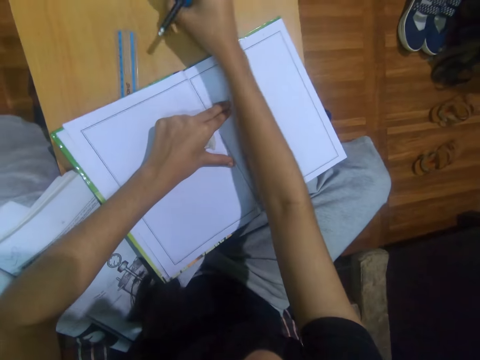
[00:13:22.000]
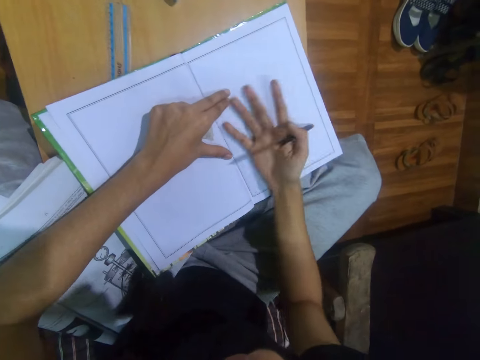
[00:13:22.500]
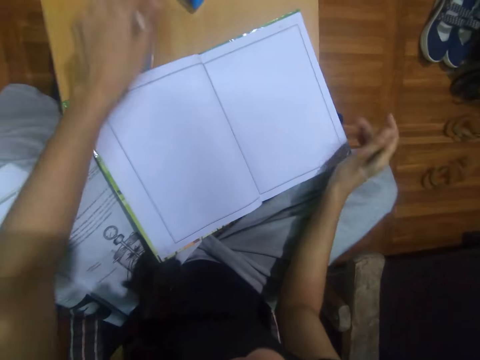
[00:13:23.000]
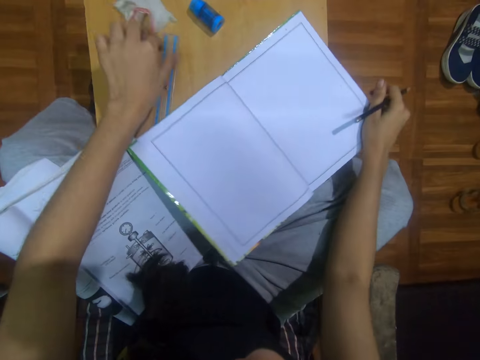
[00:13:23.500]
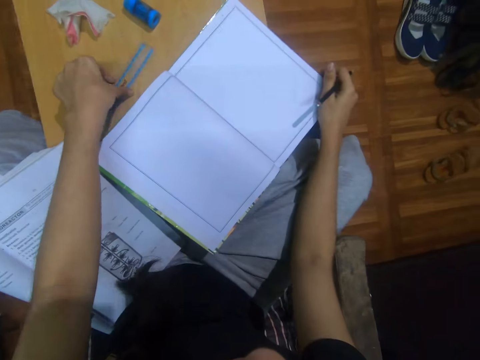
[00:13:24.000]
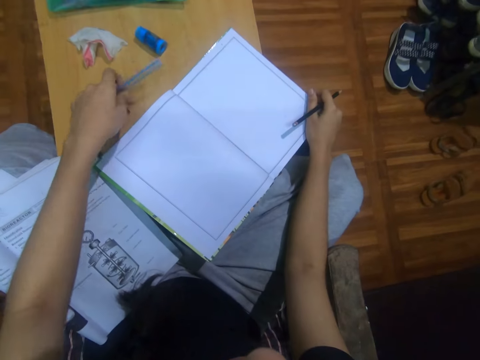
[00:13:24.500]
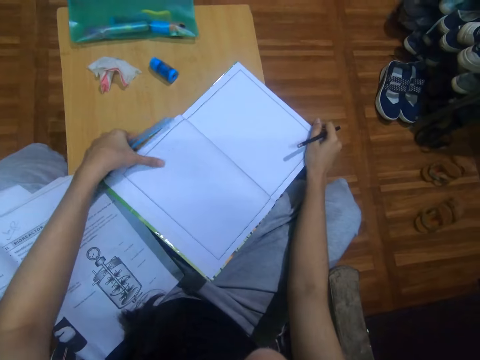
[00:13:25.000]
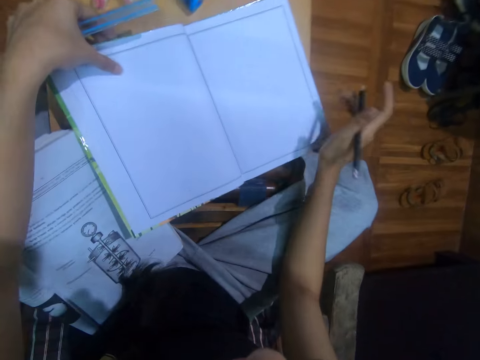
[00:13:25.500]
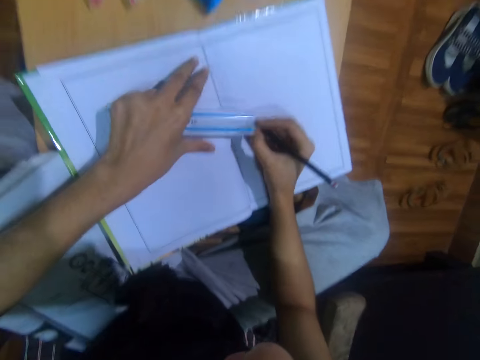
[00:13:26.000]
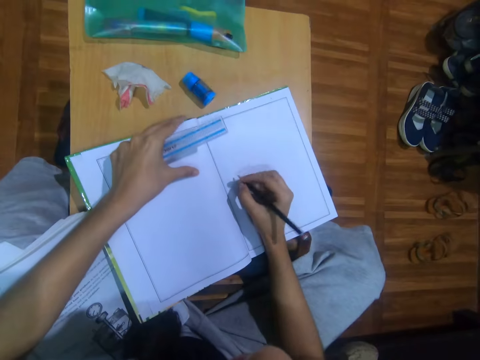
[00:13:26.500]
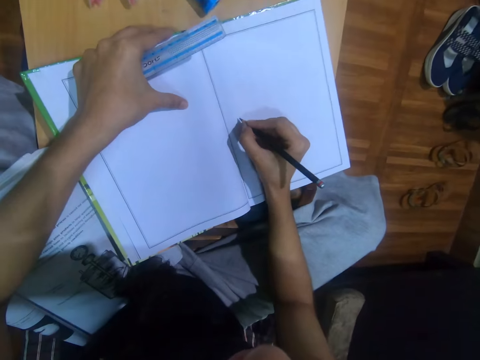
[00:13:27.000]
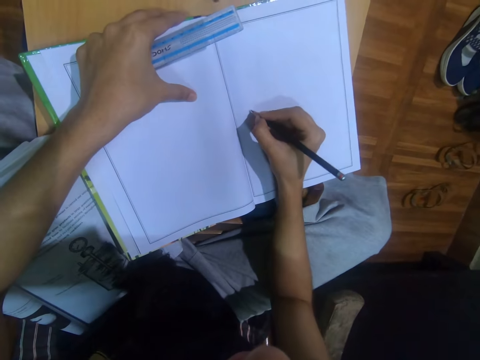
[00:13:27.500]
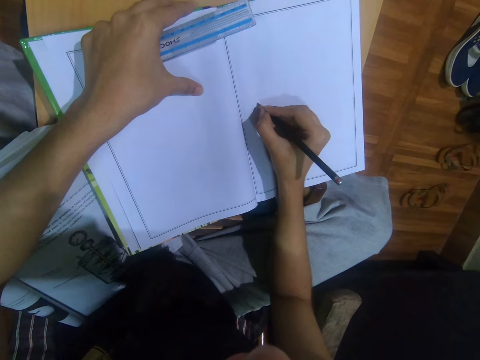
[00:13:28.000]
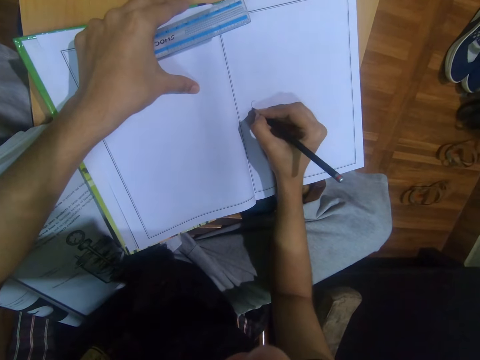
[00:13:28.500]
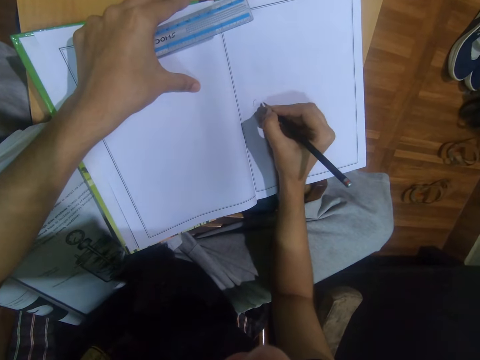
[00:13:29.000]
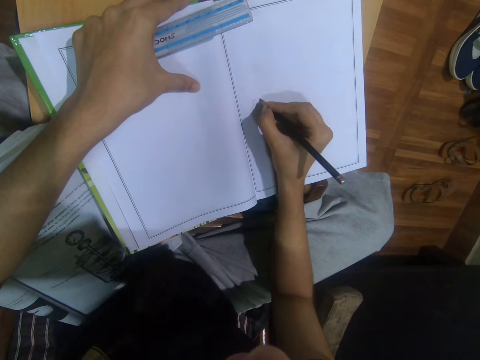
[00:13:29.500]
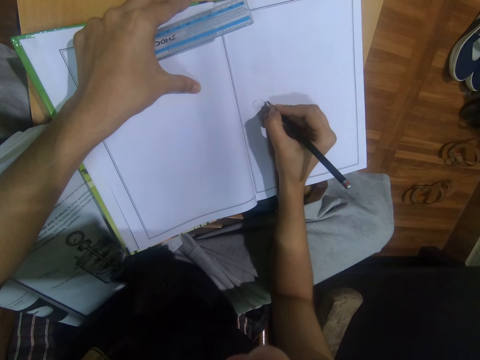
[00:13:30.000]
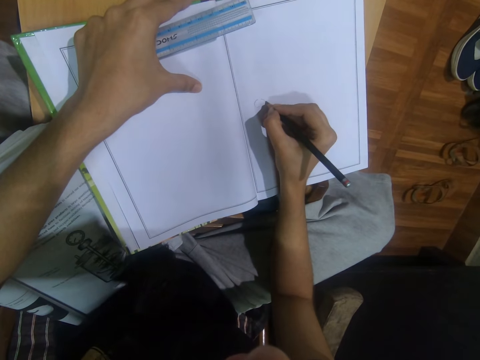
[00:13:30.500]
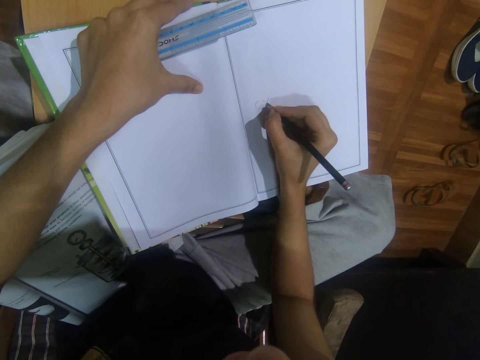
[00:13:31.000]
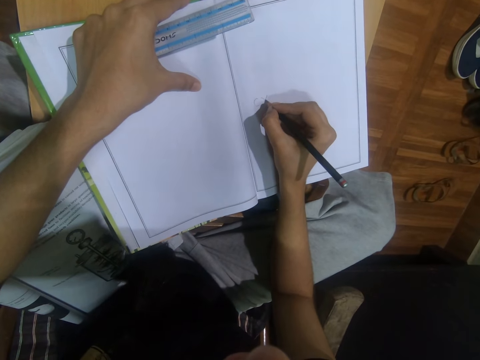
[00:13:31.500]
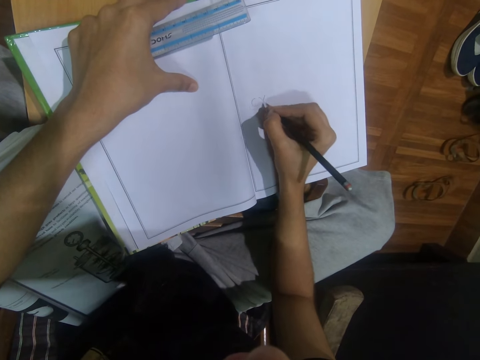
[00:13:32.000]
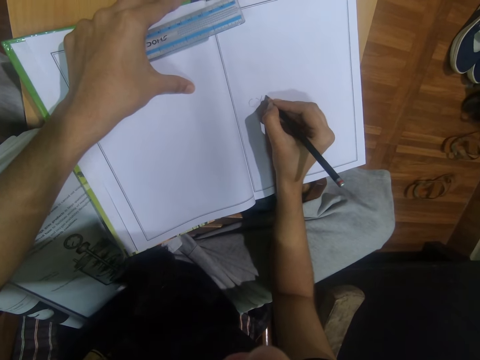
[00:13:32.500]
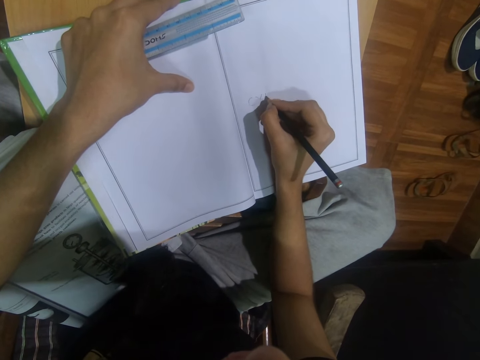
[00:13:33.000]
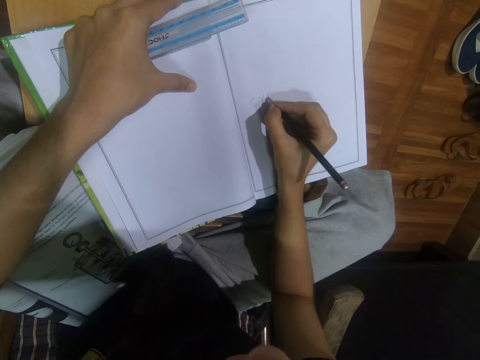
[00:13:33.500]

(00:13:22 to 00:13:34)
The camera wearer drops the eraser on the table with her right hand. She dusts the page with her right hand. She drops the cloth on the table with her left hand. She adjusts the book on the table with her right hand. She picks up the ruler from the table with her left hand. She adjusts the book on the table with both hands. She holds the book with her left hand. She writes on the page with the pencil in her right hand.

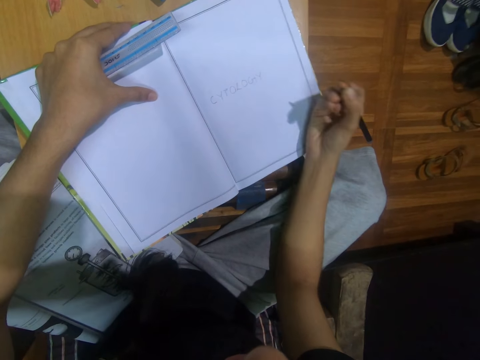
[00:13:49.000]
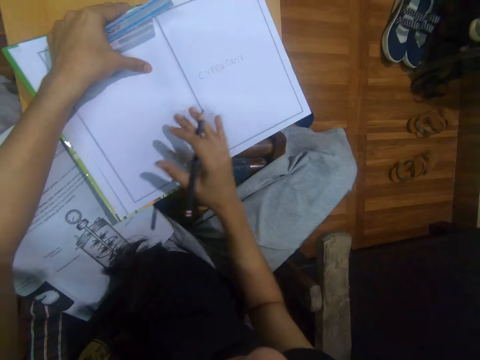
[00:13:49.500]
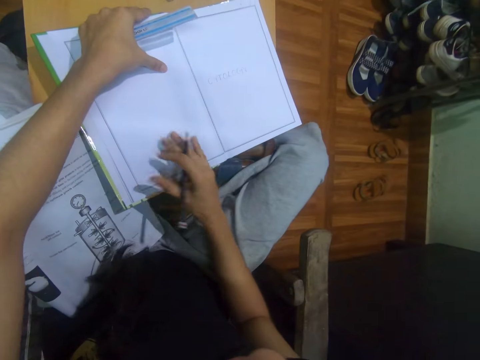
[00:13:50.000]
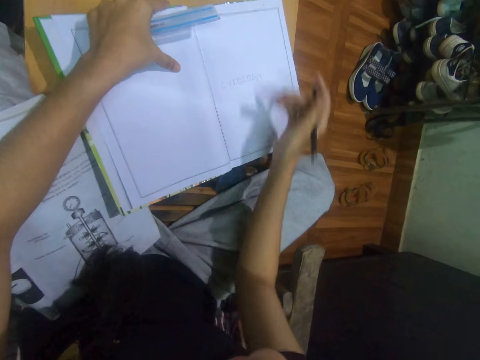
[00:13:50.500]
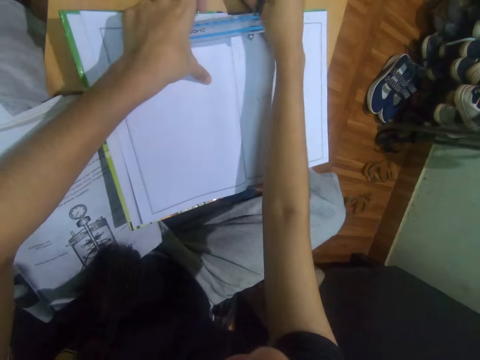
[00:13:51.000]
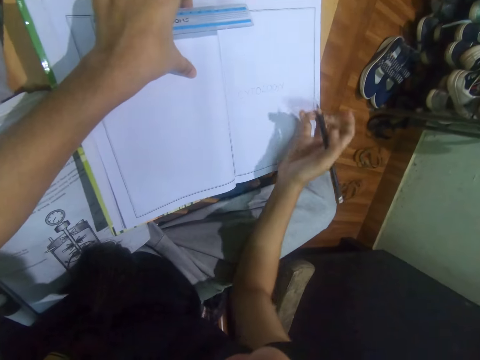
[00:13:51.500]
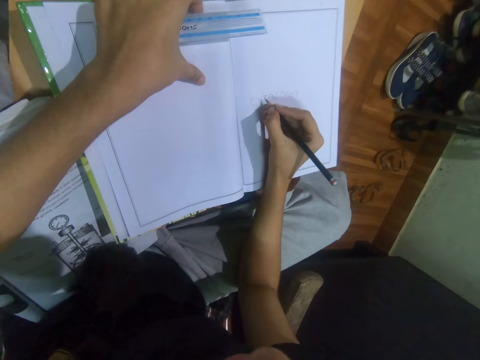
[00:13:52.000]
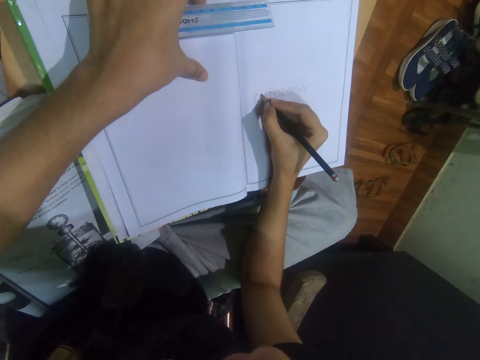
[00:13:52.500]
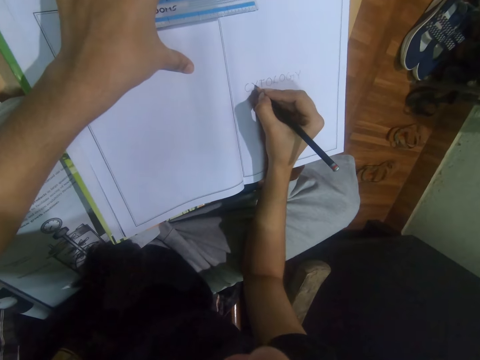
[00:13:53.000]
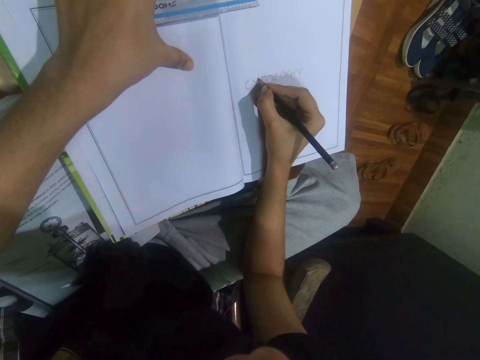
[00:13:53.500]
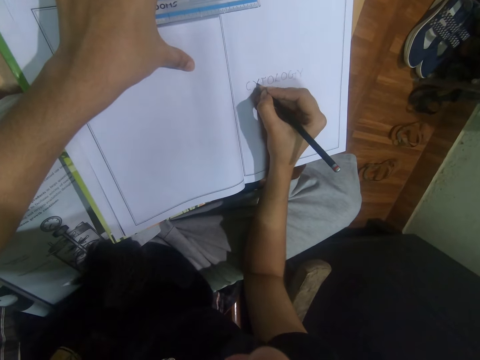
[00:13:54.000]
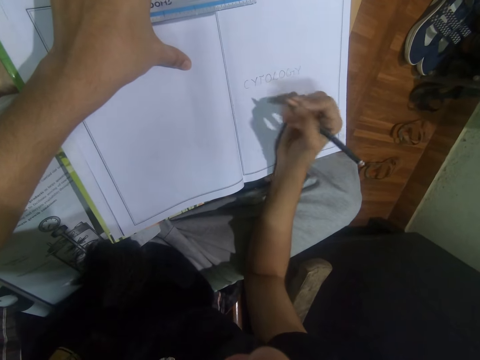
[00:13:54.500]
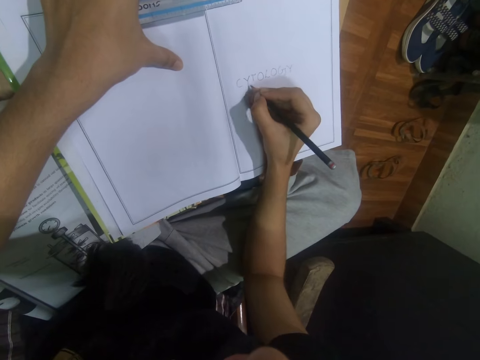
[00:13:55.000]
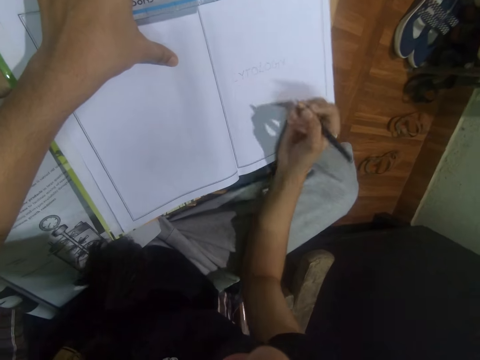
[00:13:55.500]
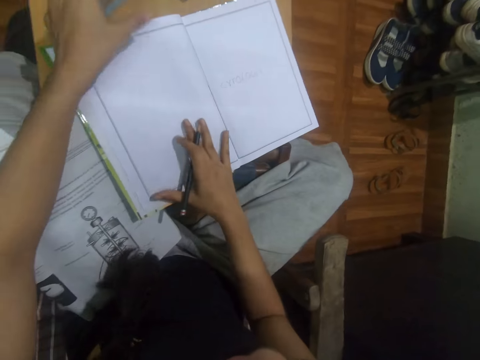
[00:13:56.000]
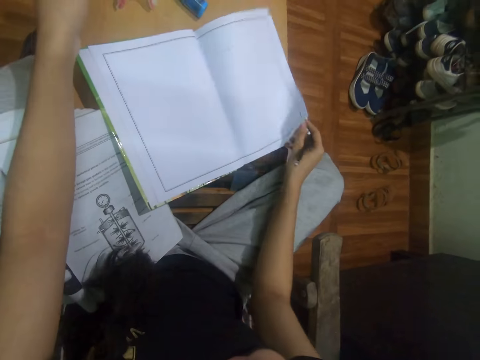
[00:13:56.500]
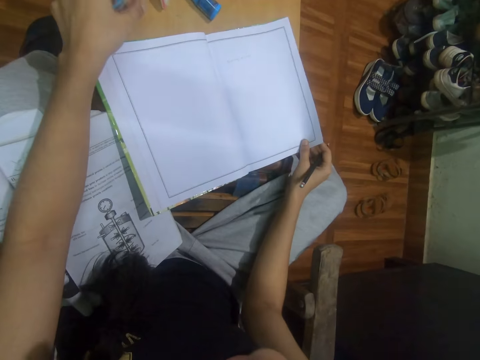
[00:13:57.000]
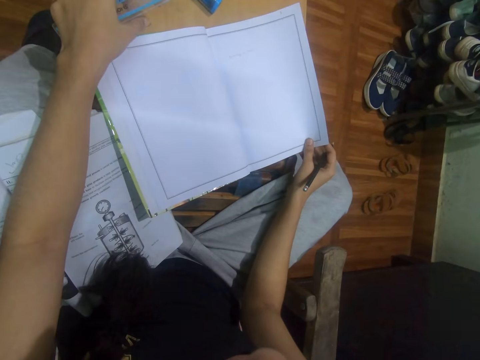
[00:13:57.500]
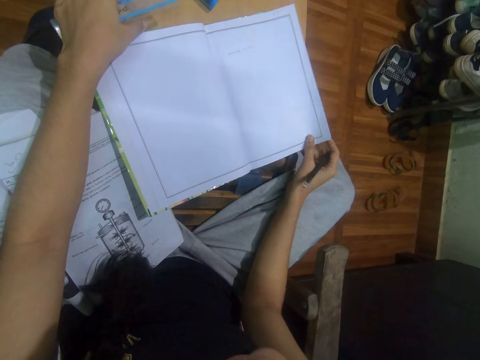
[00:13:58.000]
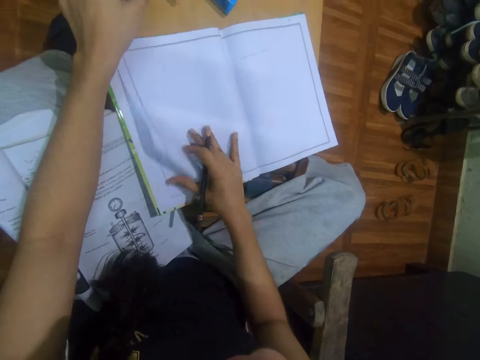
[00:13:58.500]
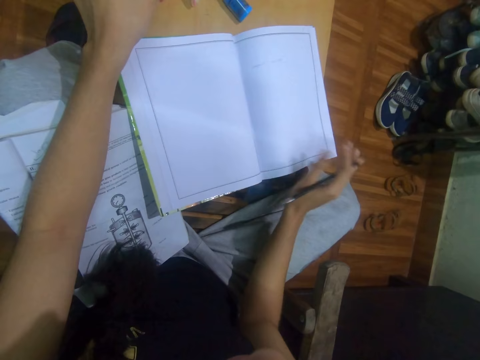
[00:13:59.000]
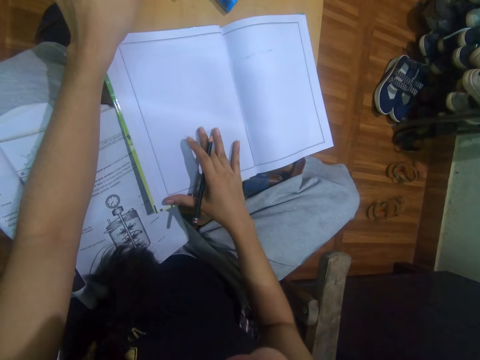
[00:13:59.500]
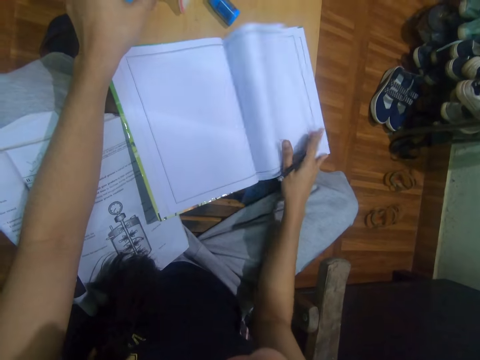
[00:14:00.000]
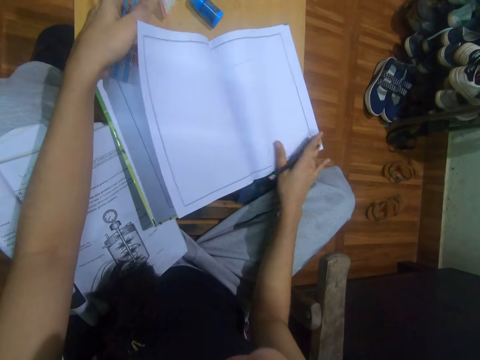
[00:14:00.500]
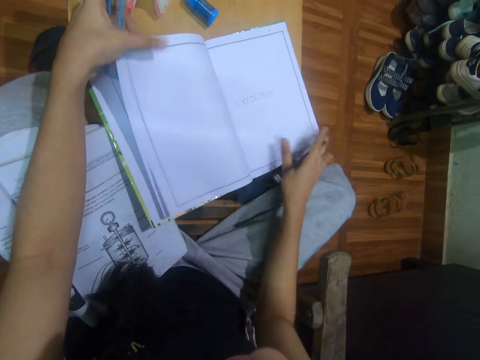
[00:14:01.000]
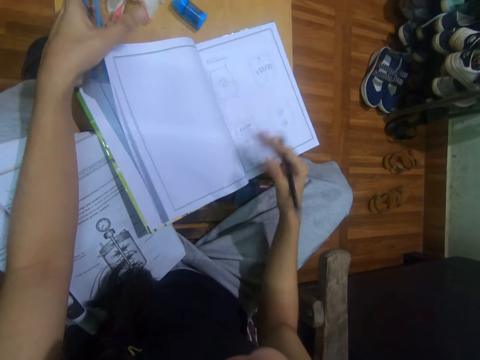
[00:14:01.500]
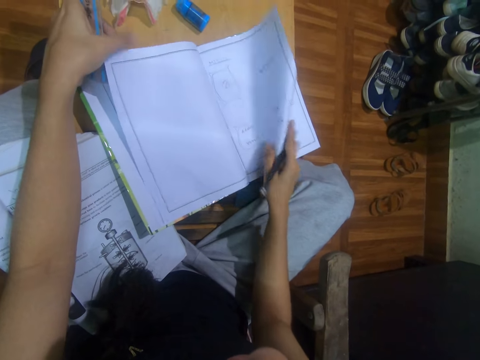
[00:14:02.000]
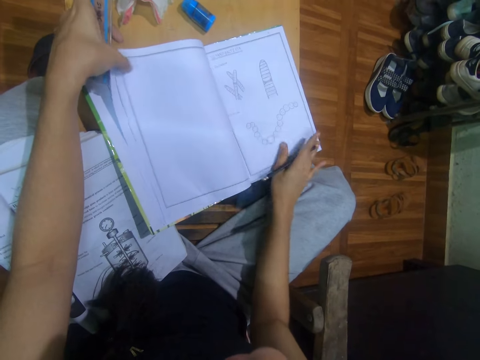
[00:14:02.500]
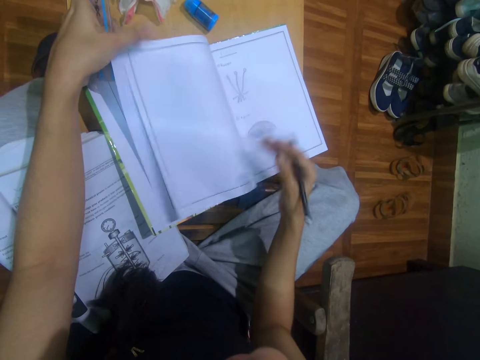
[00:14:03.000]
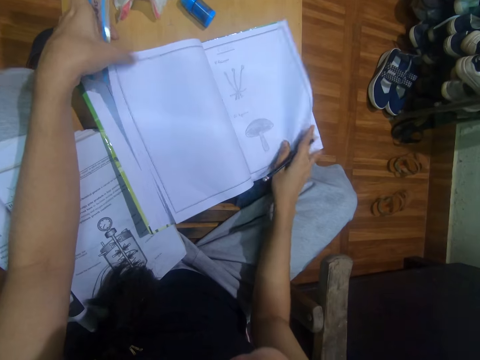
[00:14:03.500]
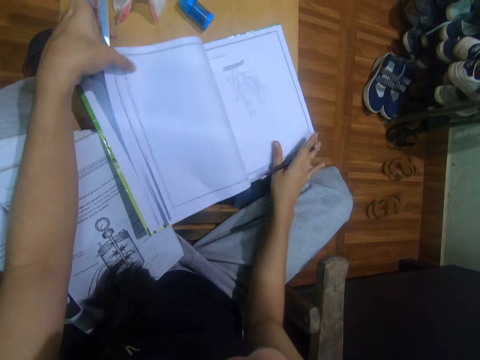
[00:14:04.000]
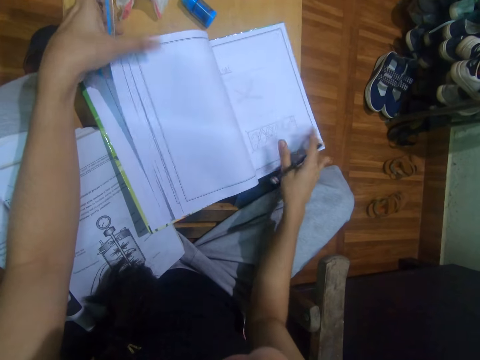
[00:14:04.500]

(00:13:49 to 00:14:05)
The camera wearer touches the table or a book with his right hand. He writes in the book with the pencil in his right hand. He flips the pages of the book with his right hand.
